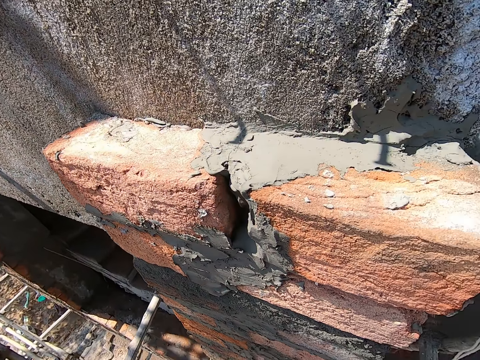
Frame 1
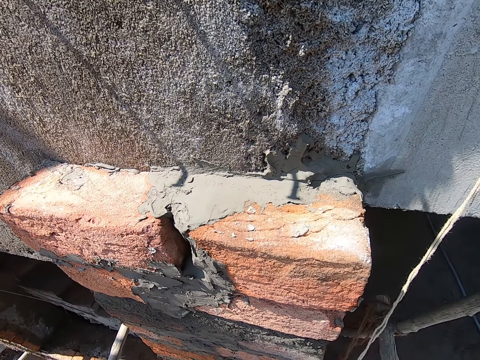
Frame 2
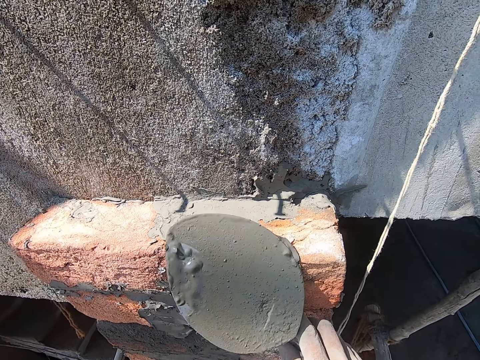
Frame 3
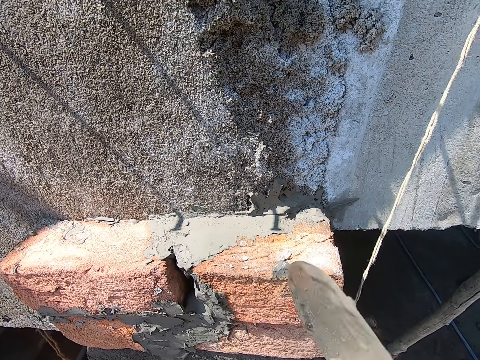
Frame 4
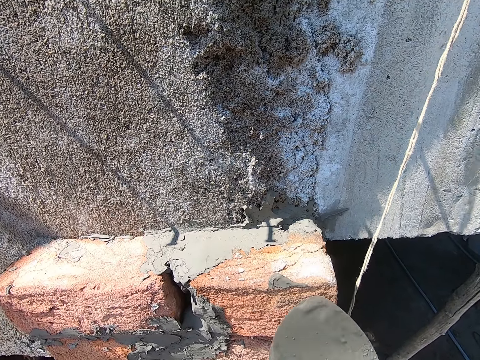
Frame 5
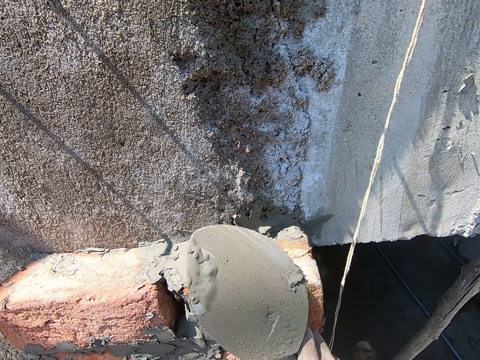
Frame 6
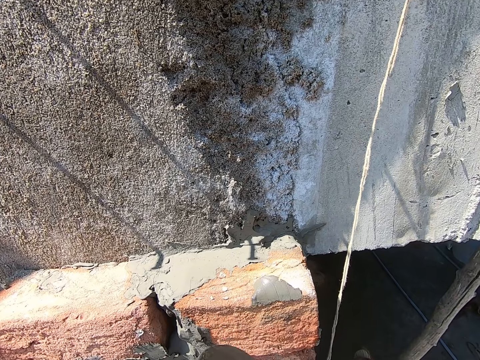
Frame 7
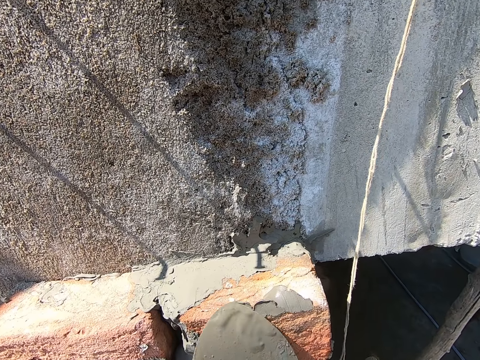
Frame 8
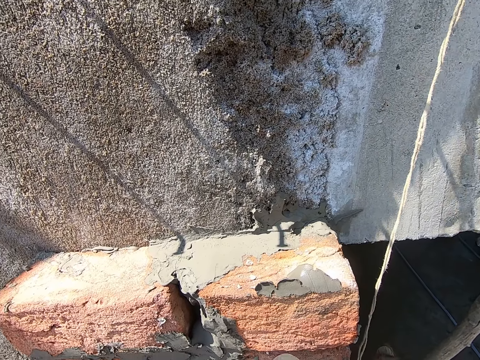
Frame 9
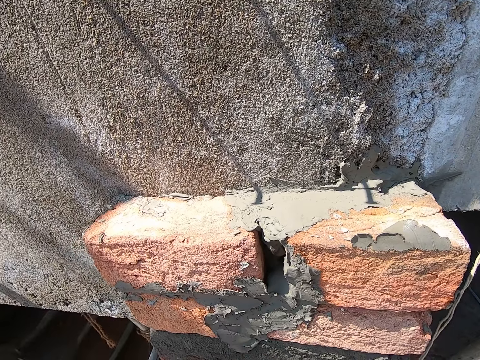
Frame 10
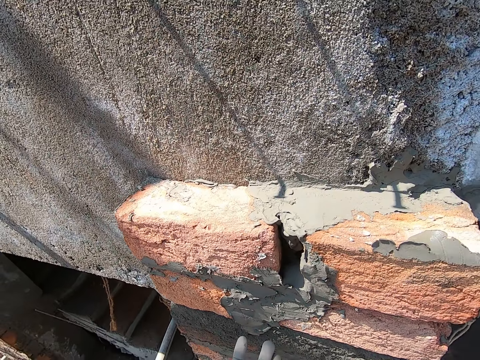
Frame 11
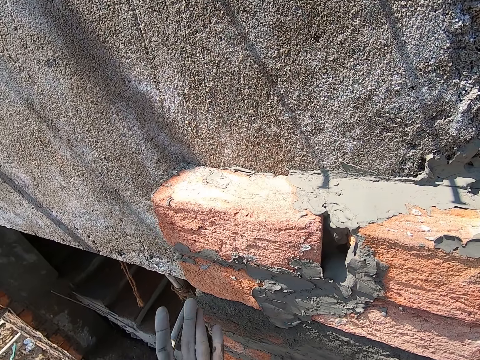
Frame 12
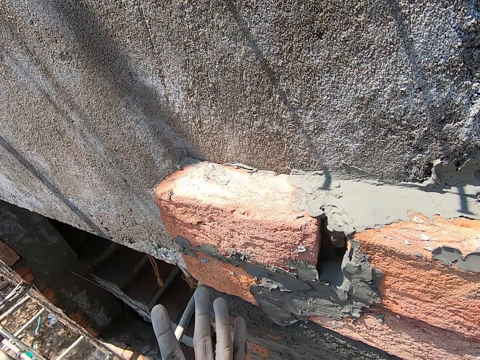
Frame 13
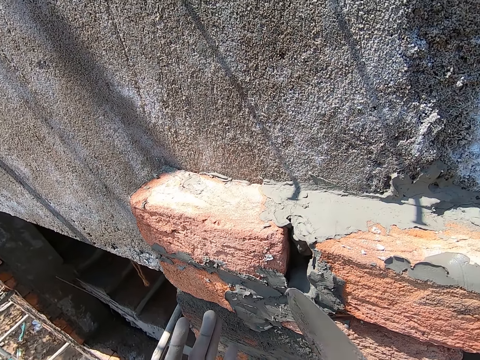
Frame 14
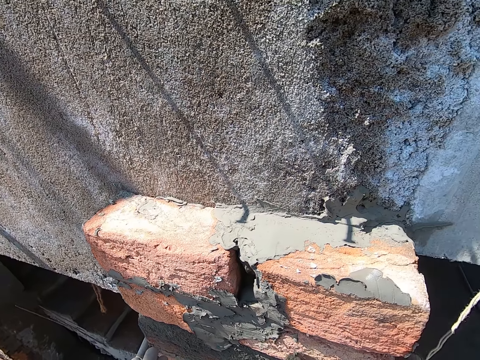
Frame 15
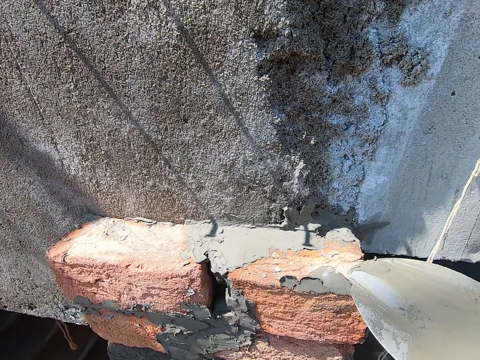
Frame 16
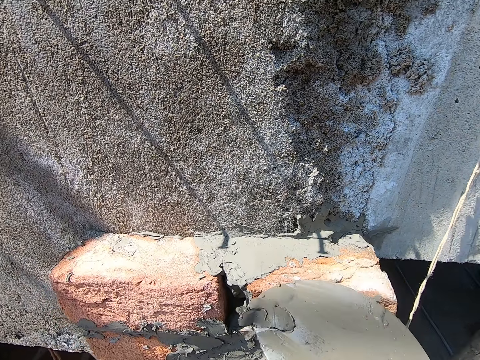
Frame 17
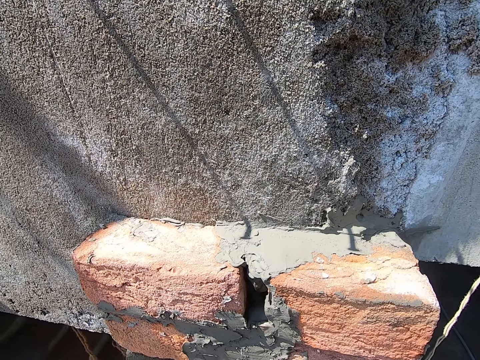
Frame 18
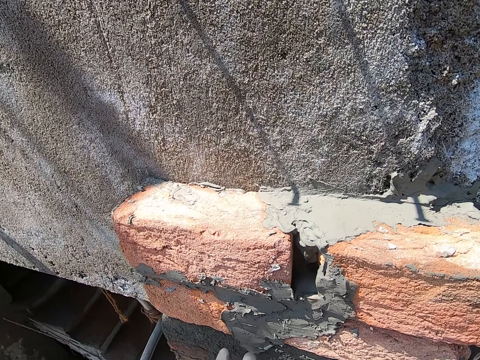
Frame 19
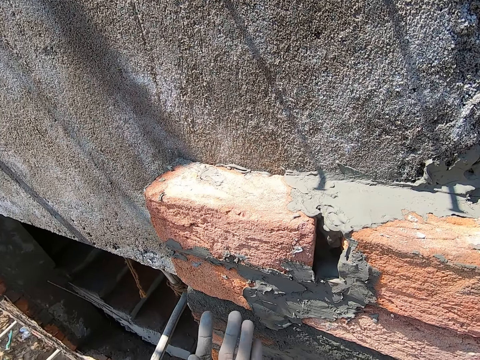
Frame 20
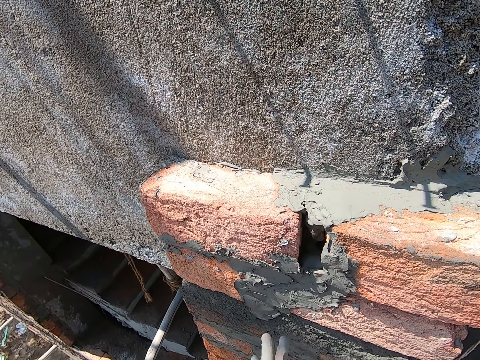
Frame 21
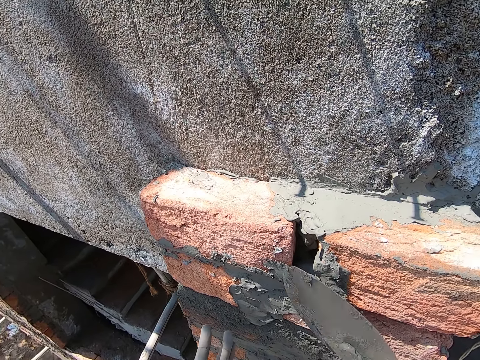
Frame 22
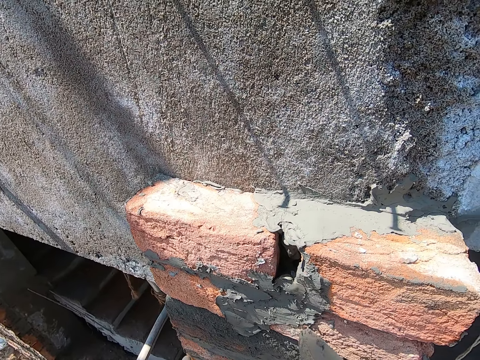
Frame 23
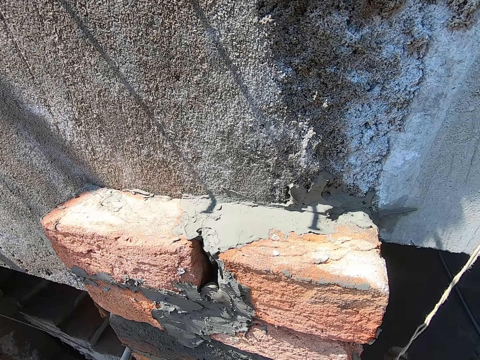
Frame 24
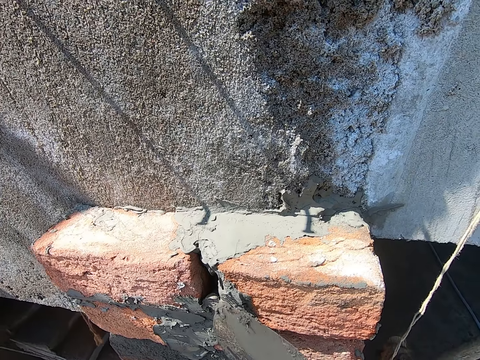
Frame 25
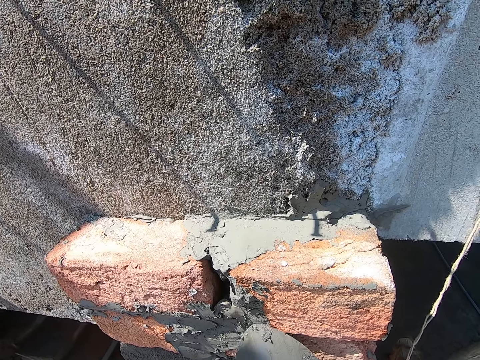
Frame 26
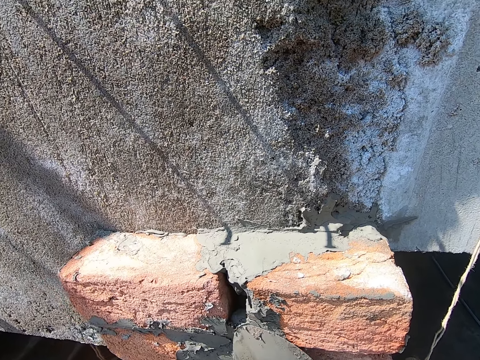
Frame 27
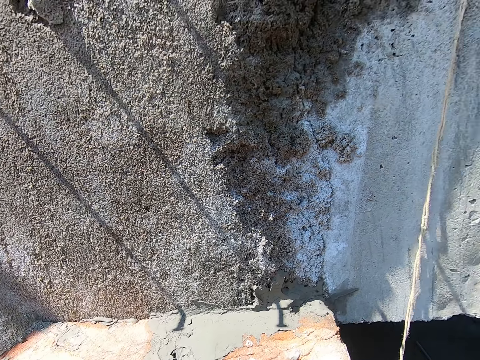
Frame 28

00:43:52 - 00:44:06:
The camera wearer smears mixed cement on a brick on a wall with the trowel in his right hand. He removes the cement from his hand with the trowel. He scoops mixed cement on the brick on the wall with the trowel in his right hand. He plasters the mixed cement on the brick on the wall with the trowel in his right hand.

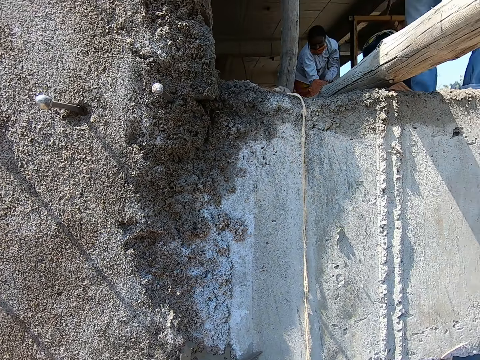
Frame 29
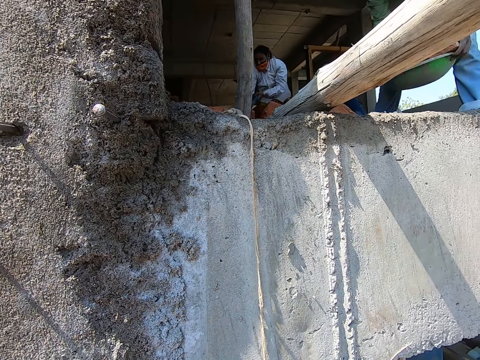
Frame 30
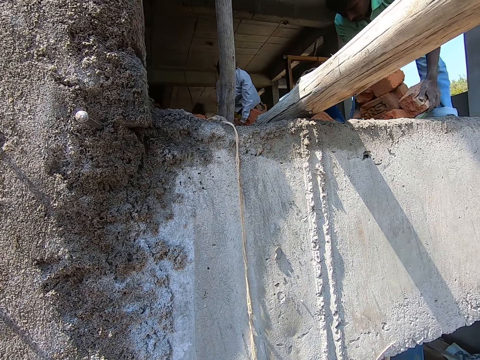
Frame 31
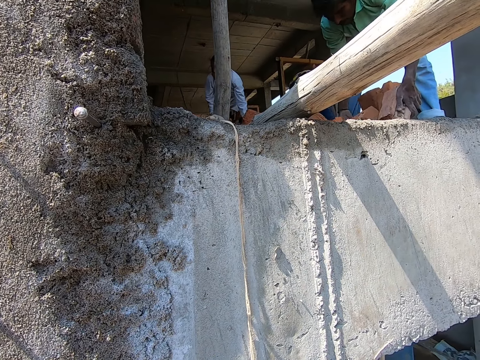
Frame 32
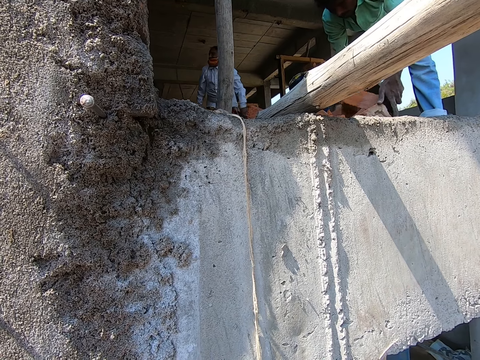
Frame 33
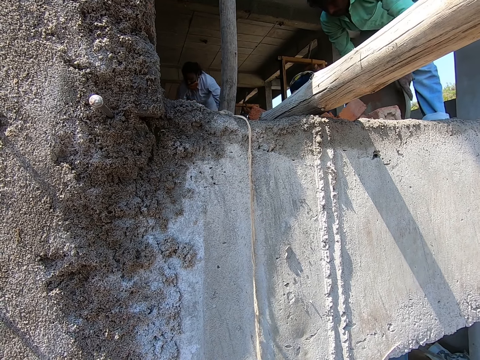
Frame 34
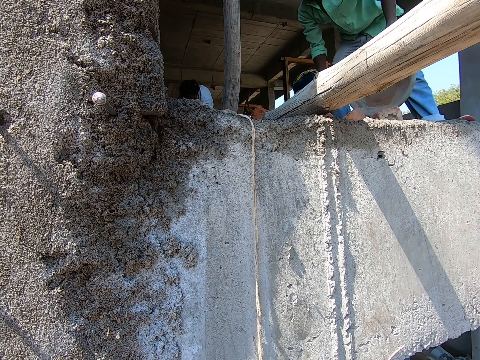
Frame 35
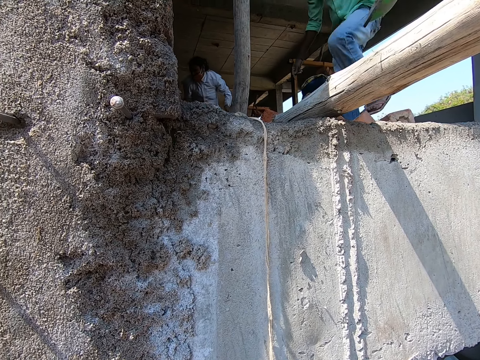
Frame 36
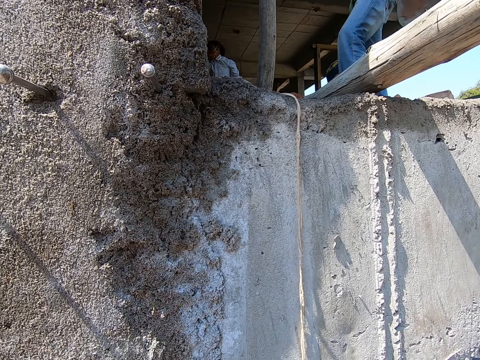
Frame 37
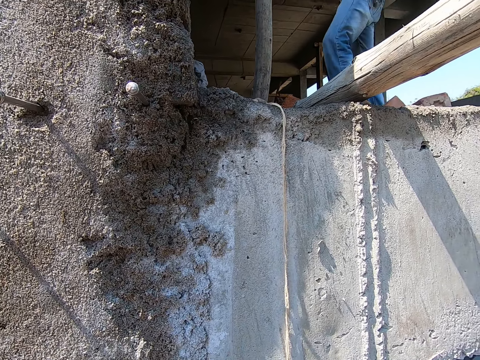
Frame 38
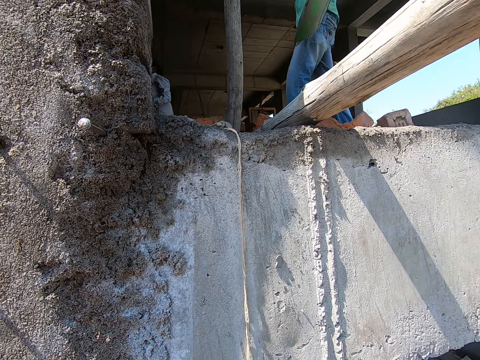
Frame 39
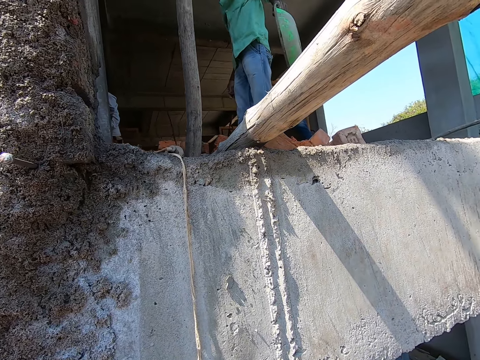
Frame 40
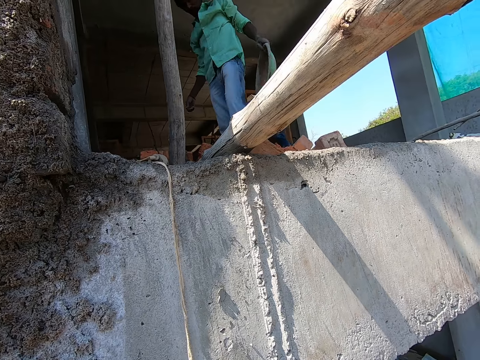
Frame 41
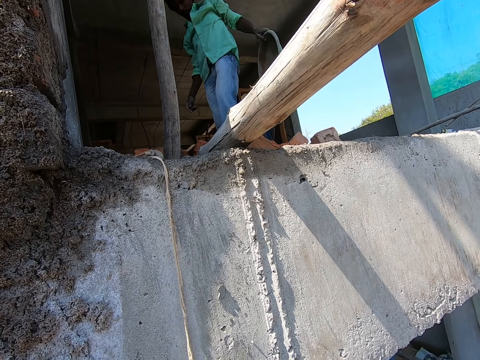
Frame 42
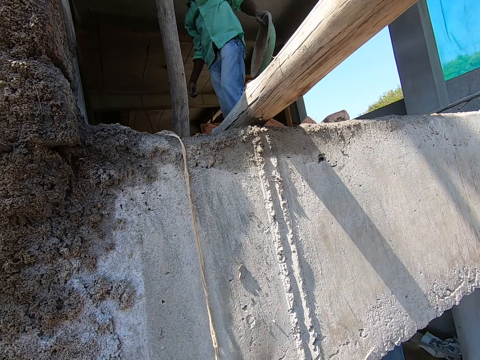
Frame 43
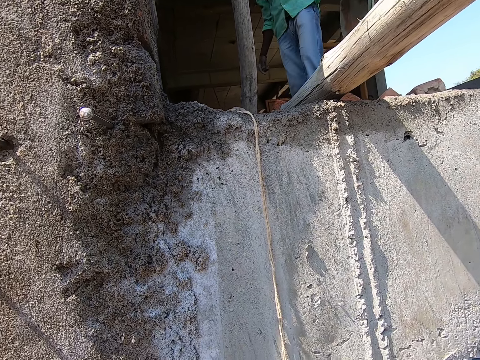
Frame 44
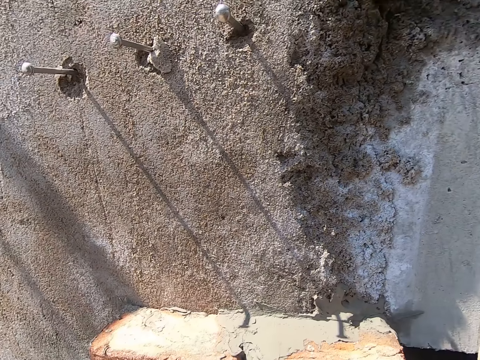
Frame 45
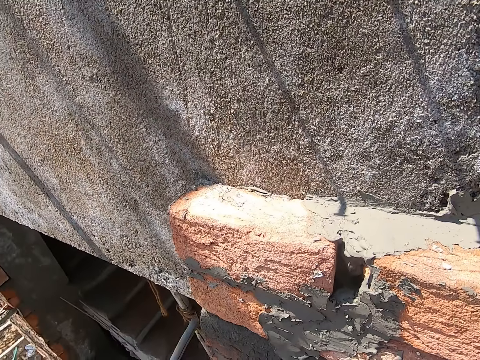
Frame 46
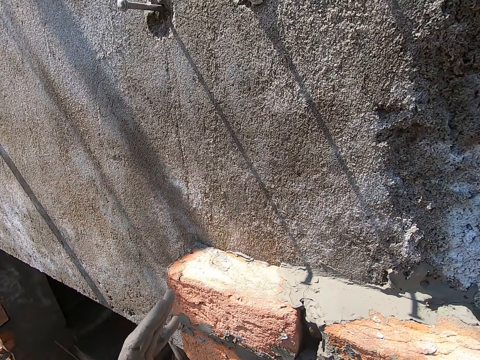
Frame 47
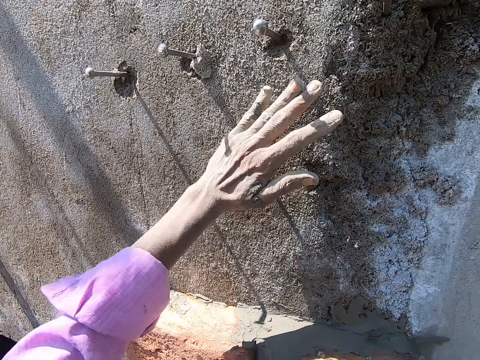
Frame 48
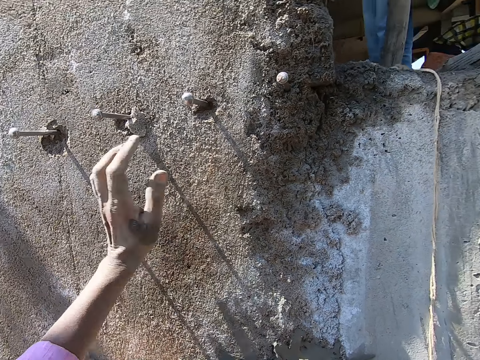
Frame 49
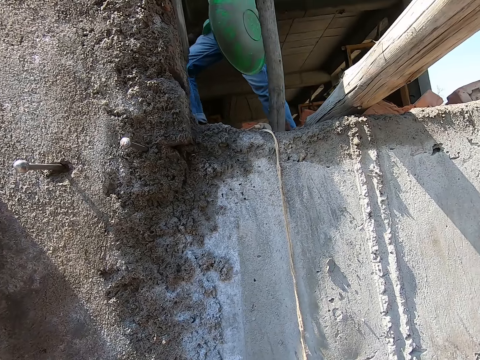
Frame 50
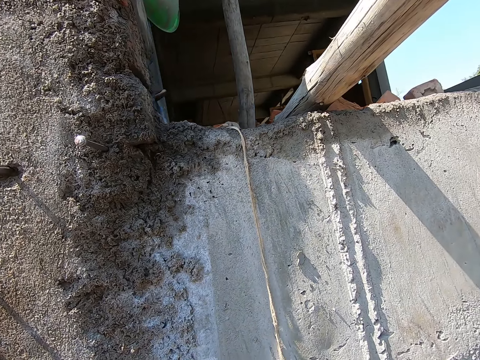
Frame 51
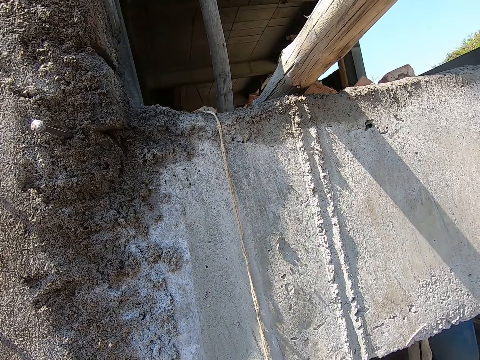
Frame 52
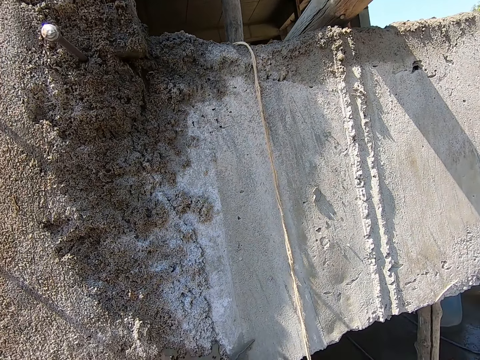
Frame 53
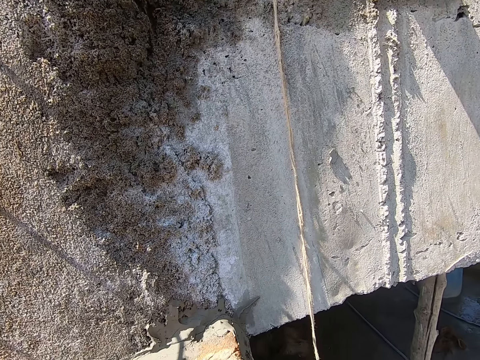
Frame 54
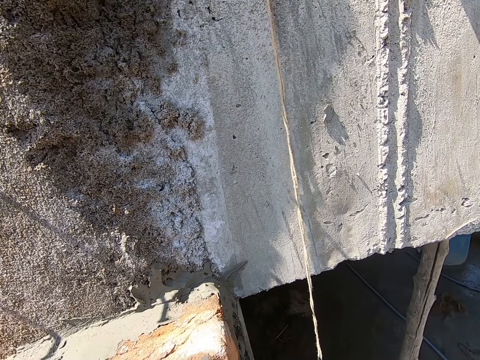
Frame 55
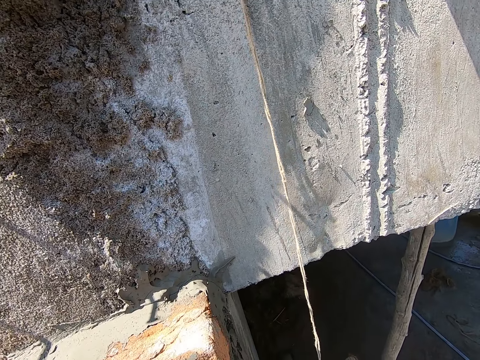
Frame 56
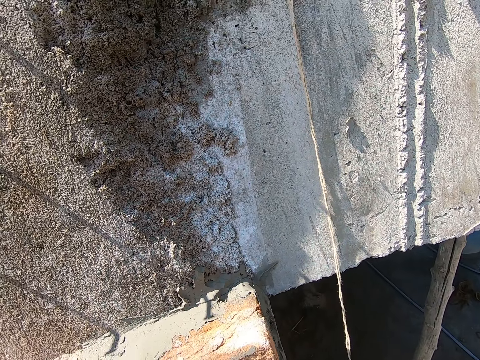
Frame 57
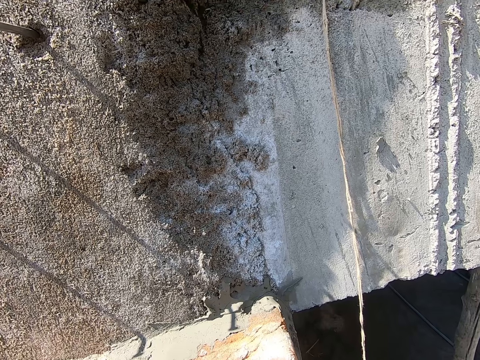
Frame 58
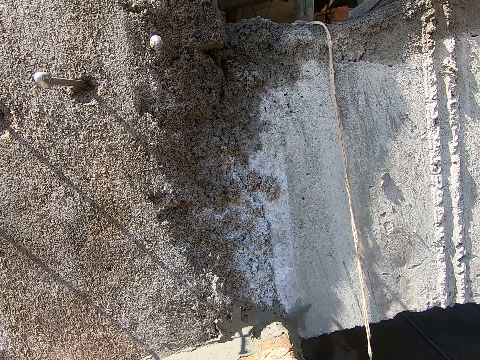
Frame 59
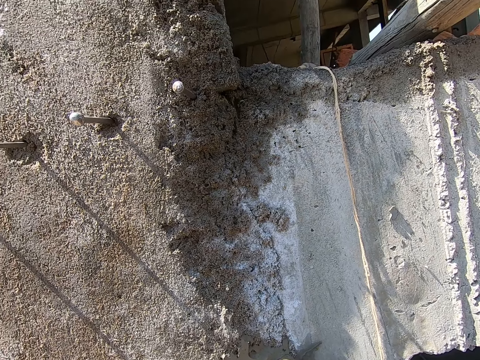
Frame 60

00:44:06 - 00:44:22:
The man drops some bricks on the floor from the head pan with both hands. The camera wearer places his left hand on the wall. He wipes his hand on the wall. He touches a rod in the wall with his left hand.
